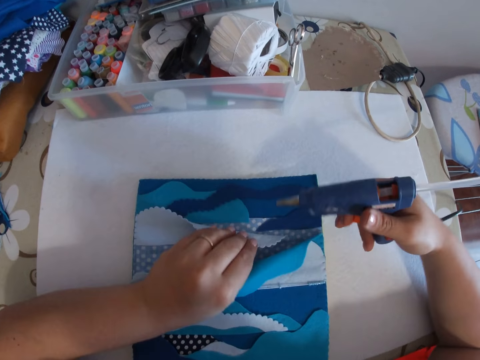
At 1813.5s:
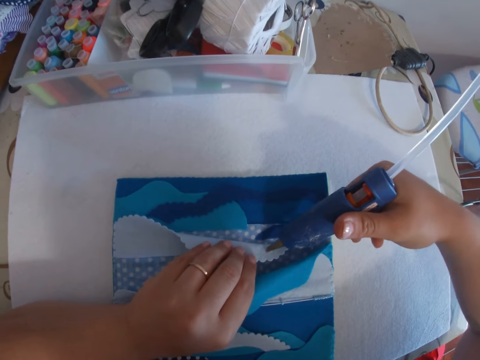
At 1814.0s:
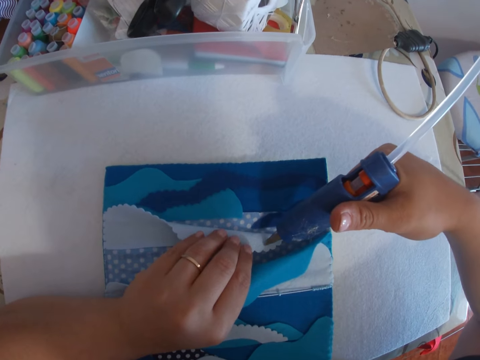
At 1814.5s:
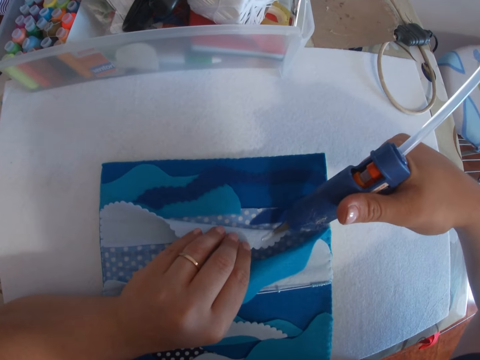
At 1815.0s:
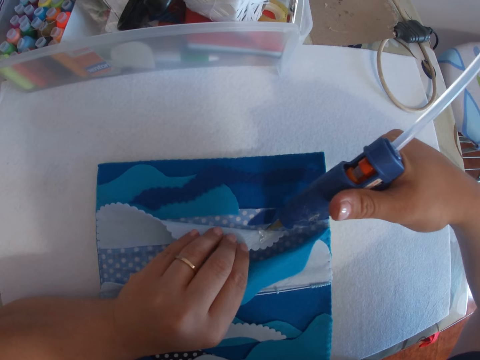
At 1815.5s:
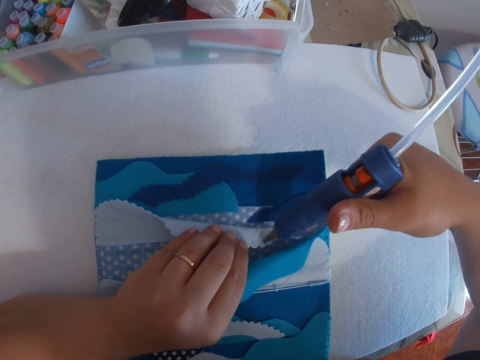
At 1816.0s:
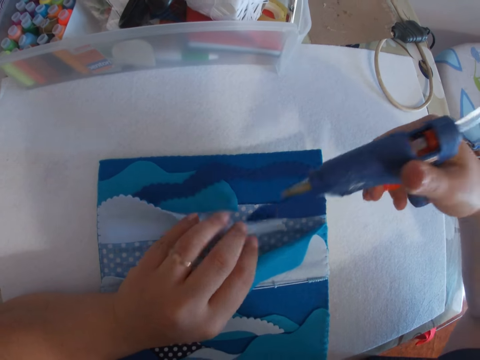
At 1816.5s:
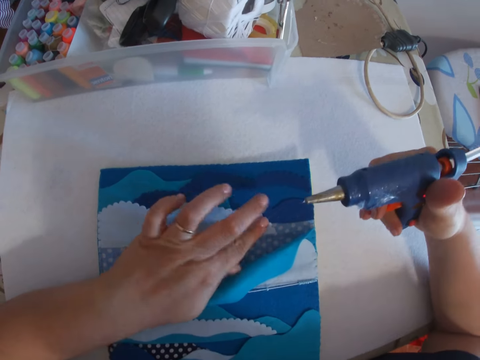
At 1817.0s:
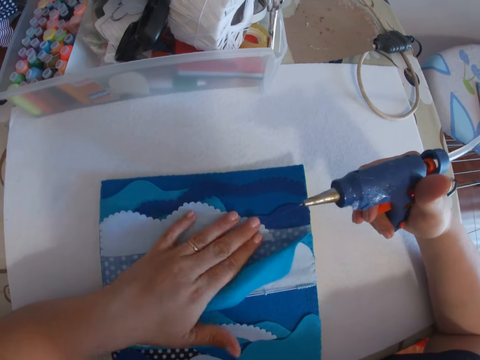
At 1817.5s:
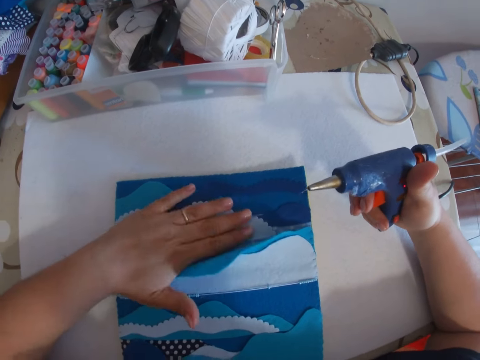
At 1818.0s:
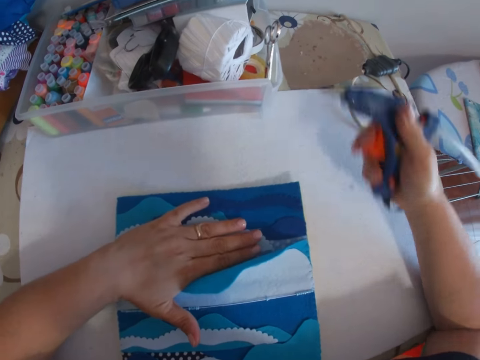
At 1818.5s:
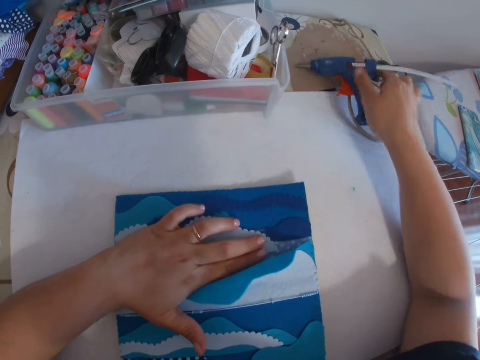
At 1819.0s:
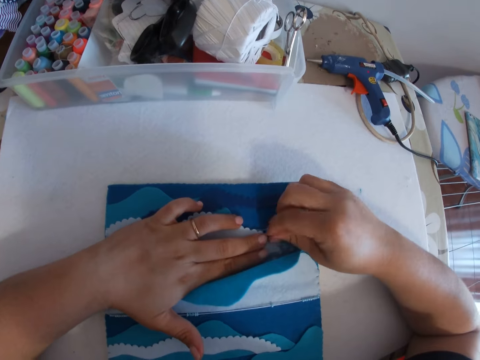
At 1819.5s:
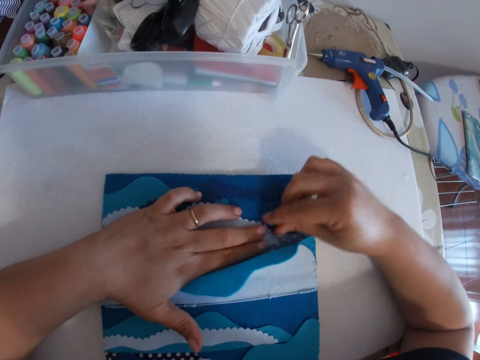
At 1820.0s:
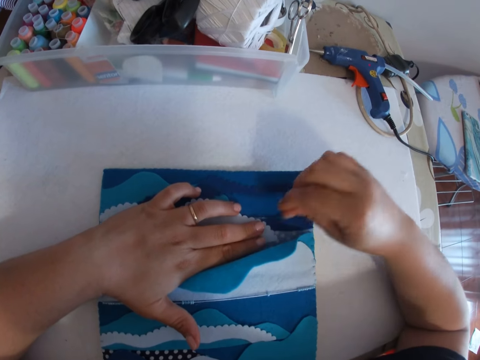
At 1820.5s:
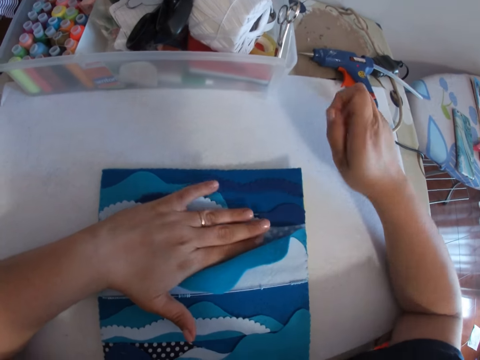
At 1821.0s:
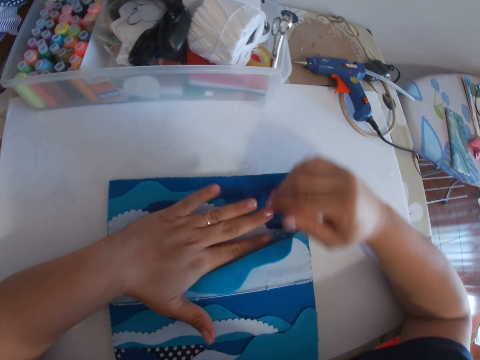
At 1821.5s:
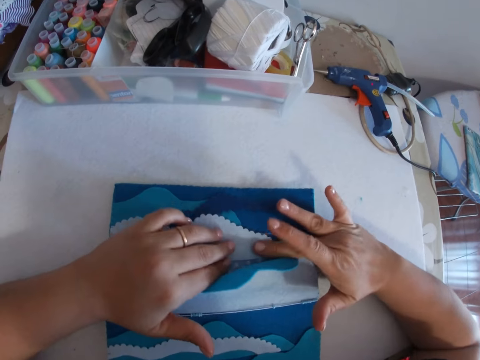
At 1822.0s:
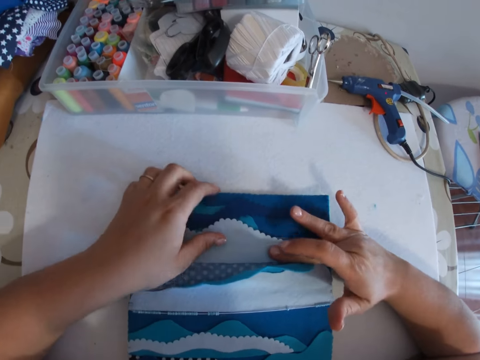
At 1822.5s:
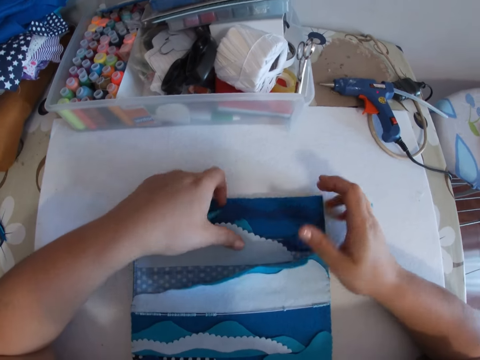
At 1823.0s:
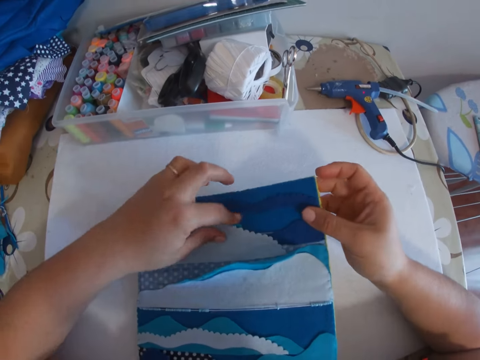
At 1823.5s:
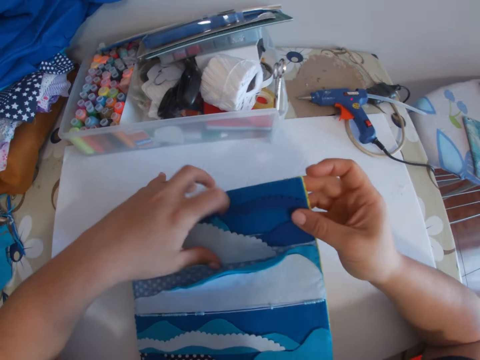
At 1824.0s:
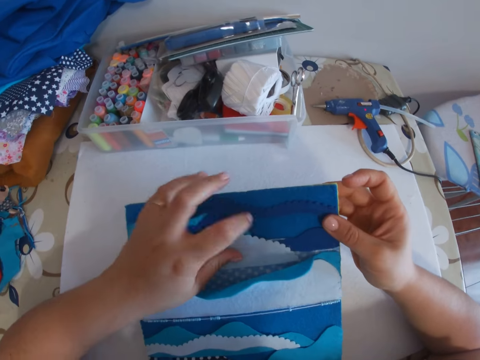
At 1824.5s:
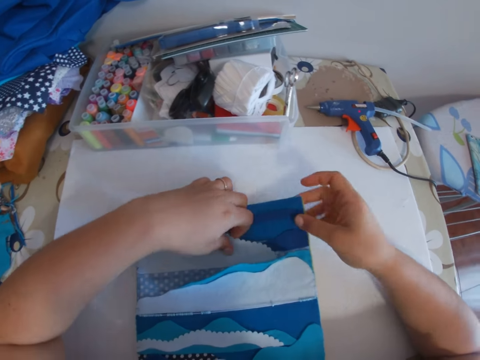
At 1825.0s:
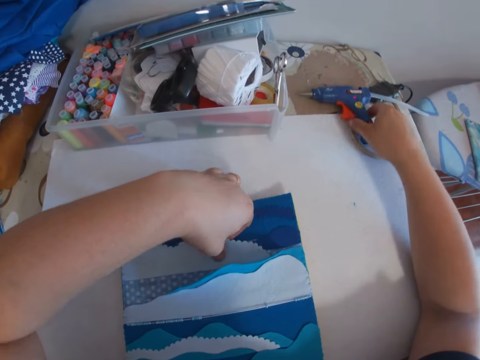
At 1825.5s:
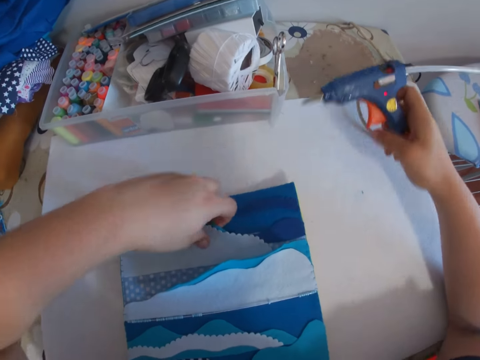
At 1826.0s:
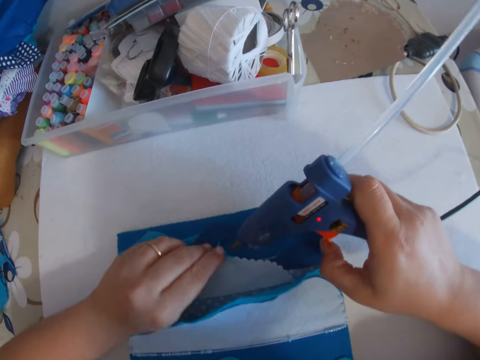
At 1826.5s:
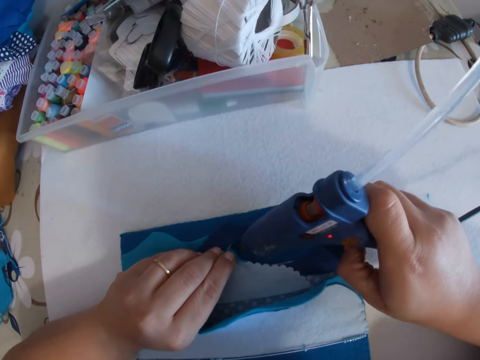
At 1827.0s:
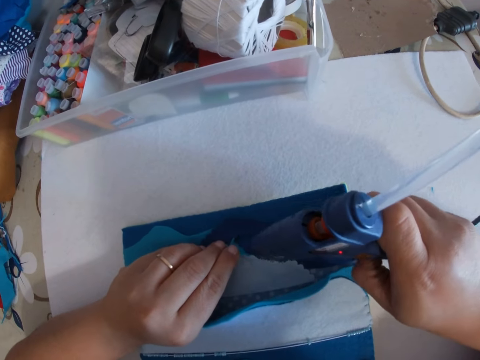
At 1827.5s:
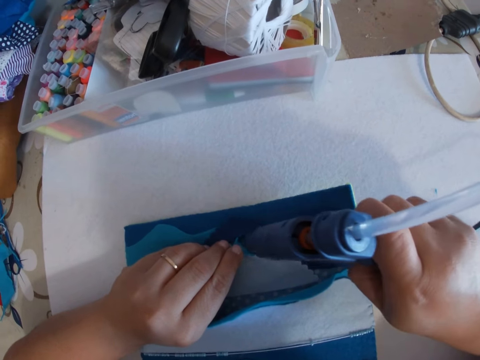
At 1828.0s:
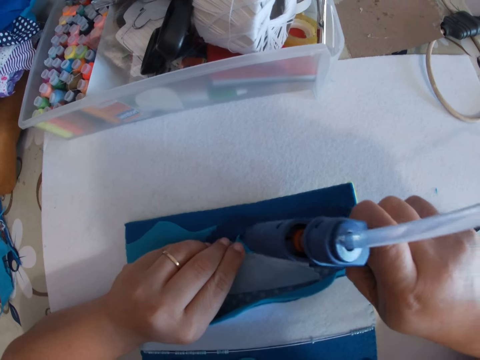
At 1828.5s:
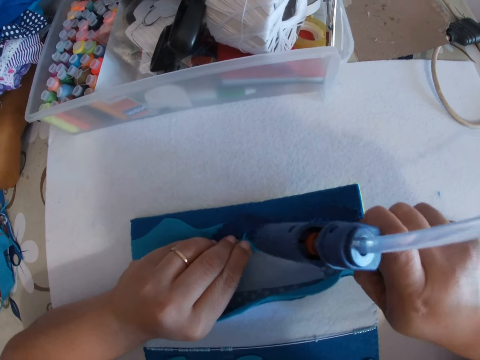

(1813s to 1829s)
The camera wearer applies glue on the piece of cloth. They press the cloth against the decoration or craft. They hold the glue gun. They put the glue gun on the table. They remove a loose string from the decoration. They press the piece of cloth against the decoration. They pick up the craft. They hold the decoration. They pick up the glue gun and hold the glue gun. They apply glue on the piece of cloth.

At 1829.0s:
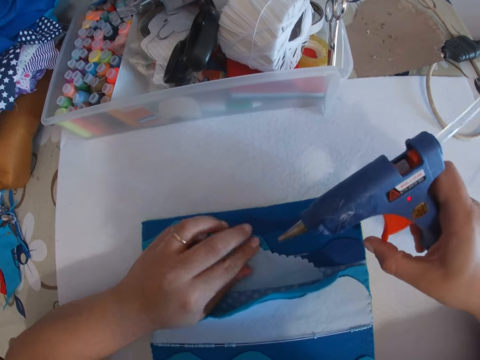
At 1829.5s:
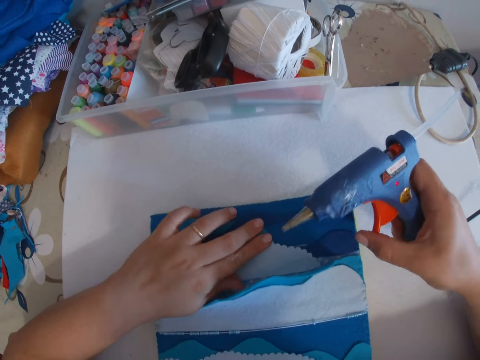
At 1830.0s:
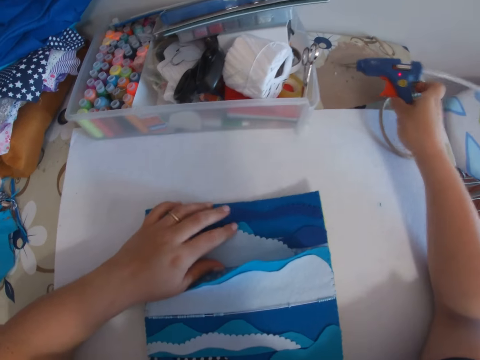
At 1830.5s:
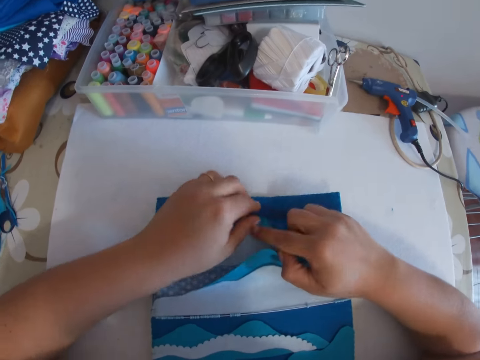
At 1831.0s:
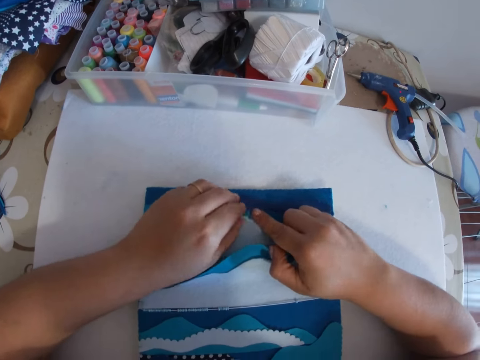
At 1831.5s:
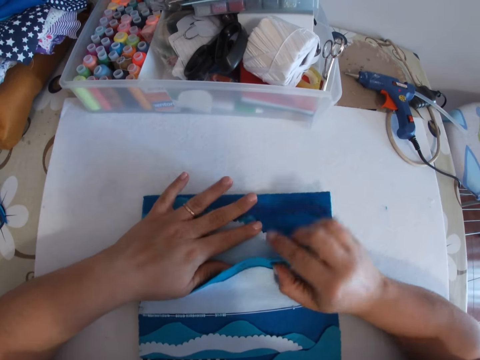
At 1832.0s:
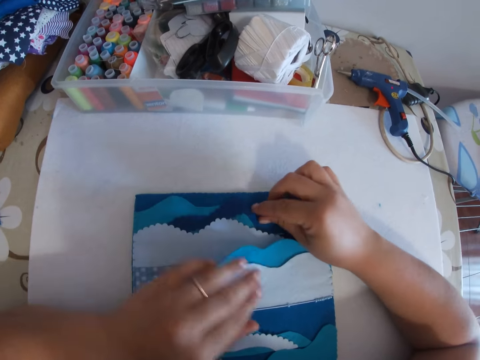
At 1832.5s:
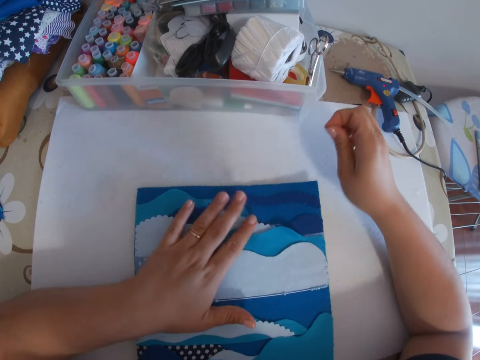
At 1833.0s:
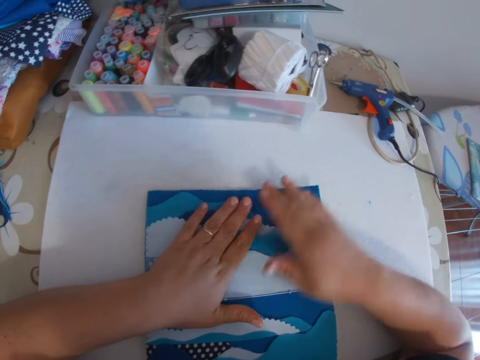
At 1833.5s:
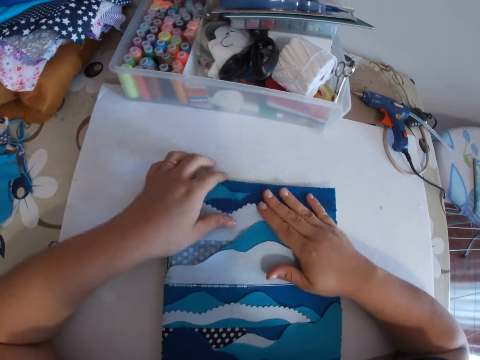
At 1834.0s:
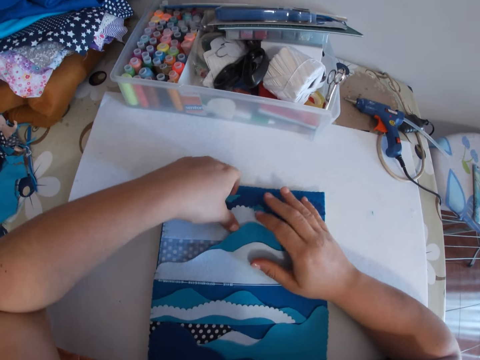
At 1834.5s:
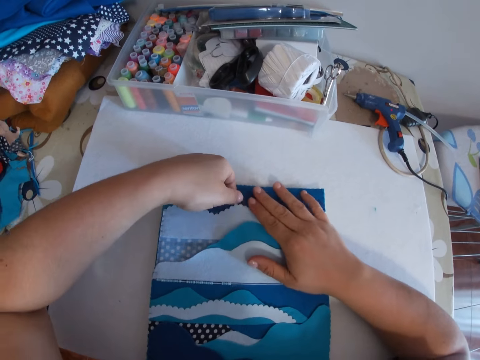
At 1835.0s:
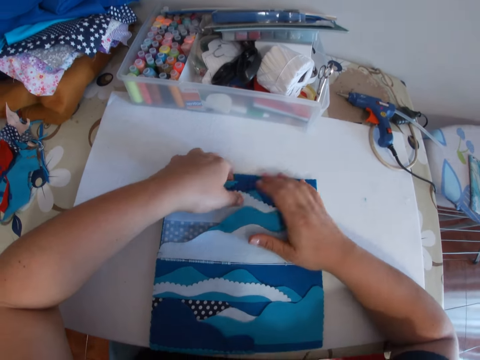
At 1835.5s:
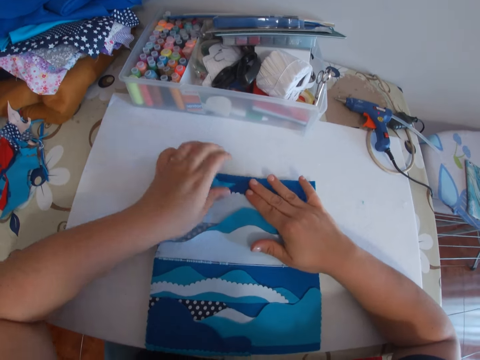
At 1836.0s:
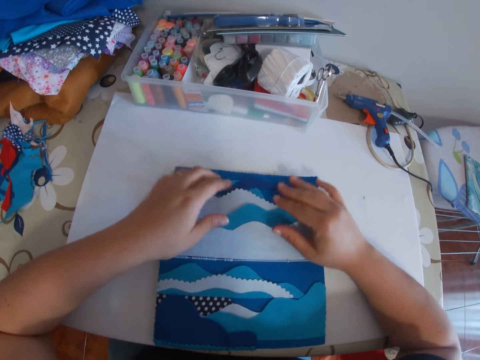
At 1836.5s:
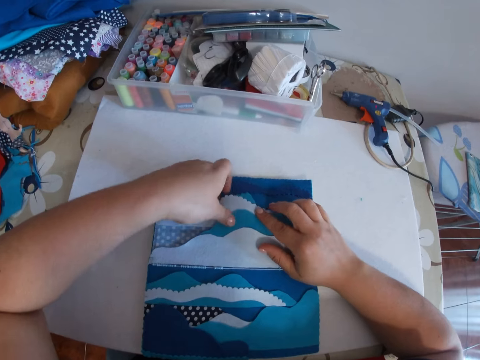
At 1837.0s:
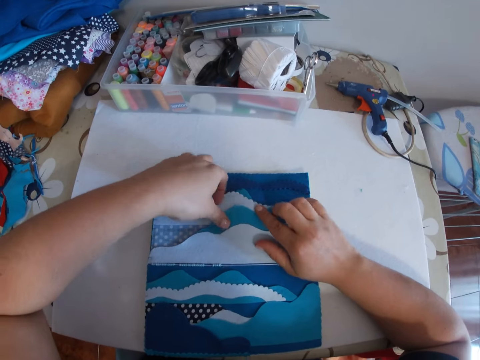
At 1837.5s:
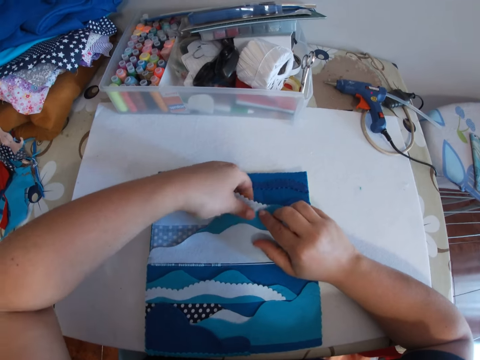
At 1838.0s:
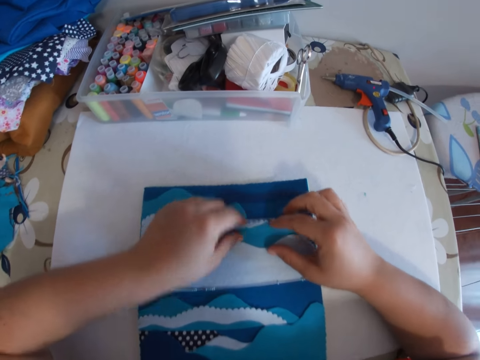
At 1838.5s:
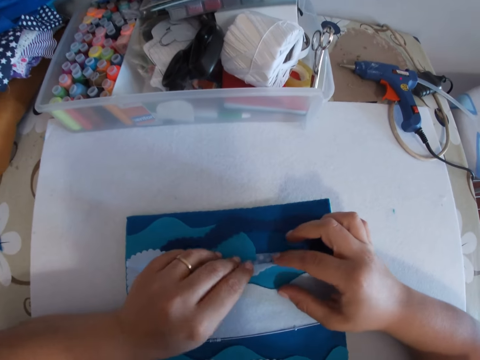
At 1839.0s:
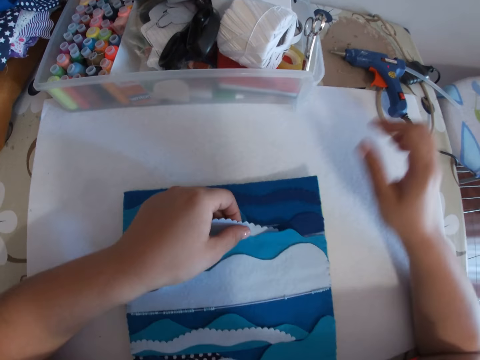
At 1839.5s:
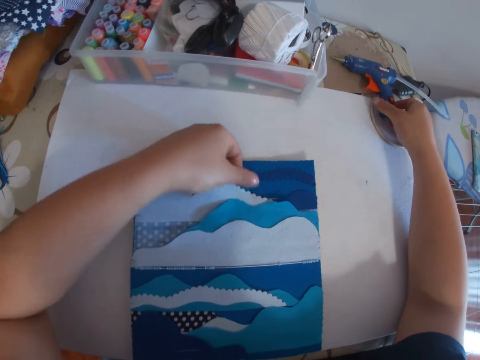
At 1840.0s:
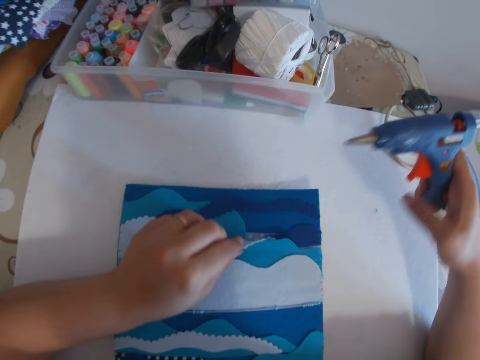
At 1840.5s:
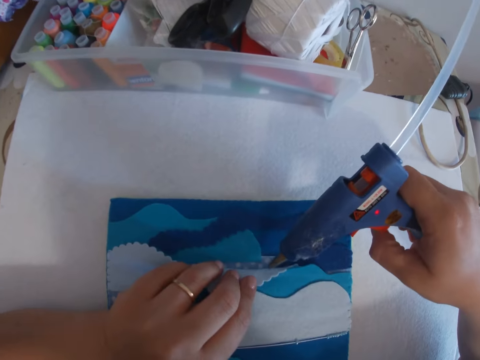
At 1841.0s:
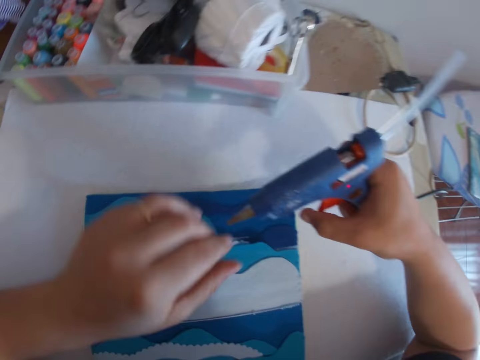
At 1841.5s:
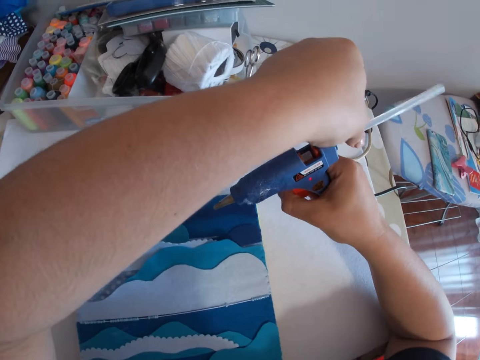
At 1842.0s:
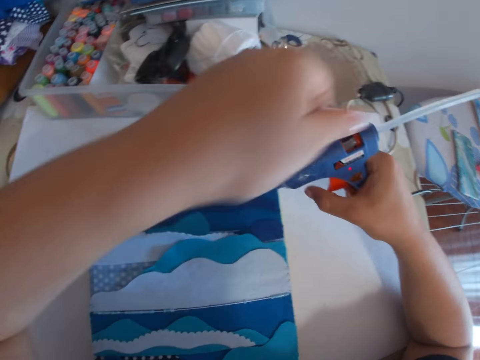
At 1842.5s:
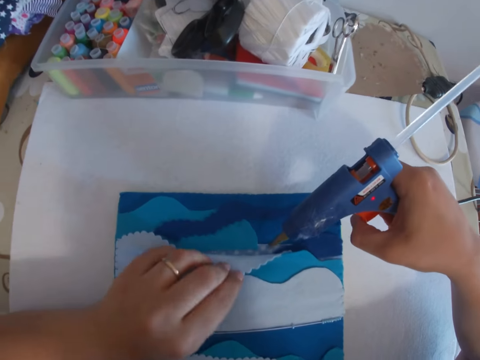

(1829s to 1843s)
The camera wearer presses the craft. They hold the glue gun, hold the decoration and put the glue gun on the table. They smoothen the craft. They press the piece of cloth against the decoration. They remove a loose string from the decoration. They press the piece of cloth against the decoration. They wipe the decoration gently. They look on the inside part of the decoration. They pick up the glue gun. They hold the glue gun. They apply glue on the piece of cloth with the glue gun. They adjust the straw at the end of the glue gun. They hold the plastic pipe. They hold the decoration.
